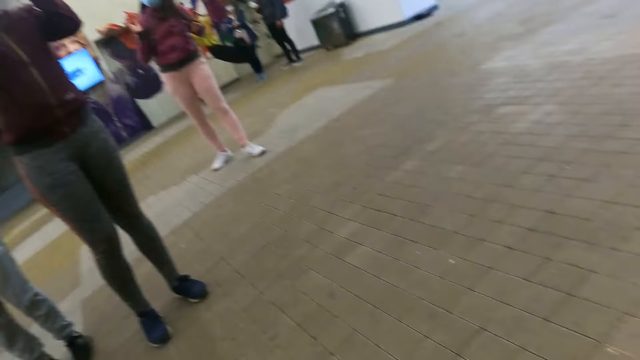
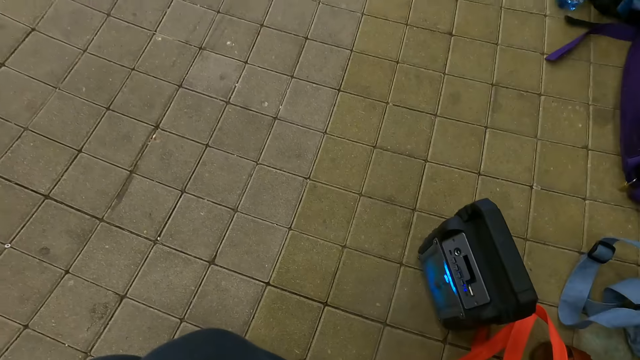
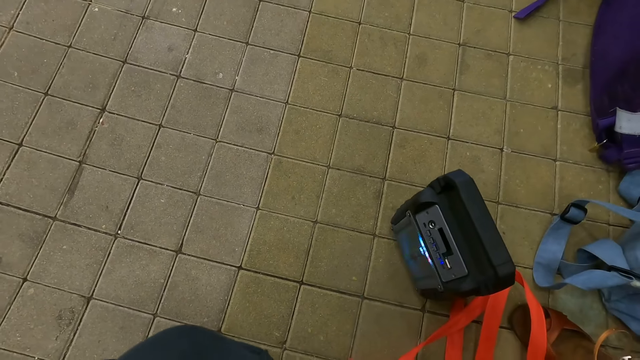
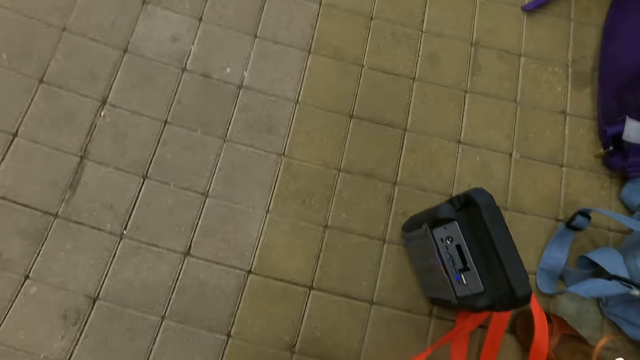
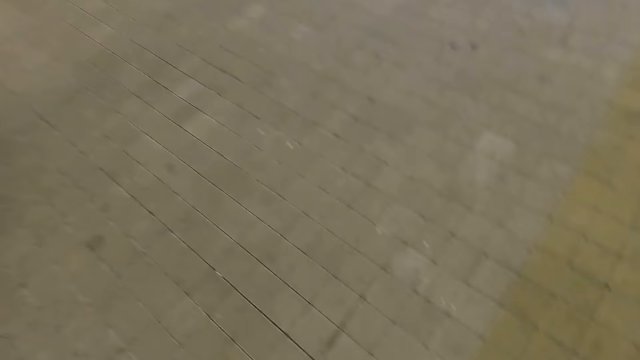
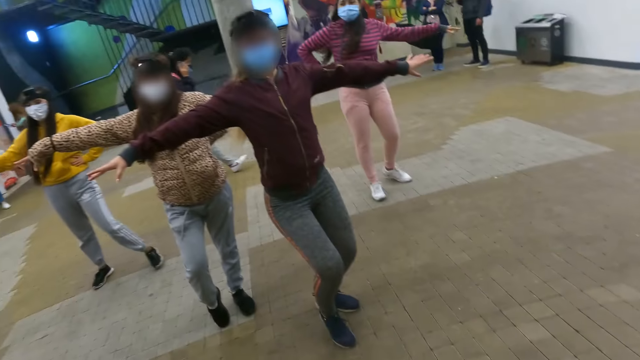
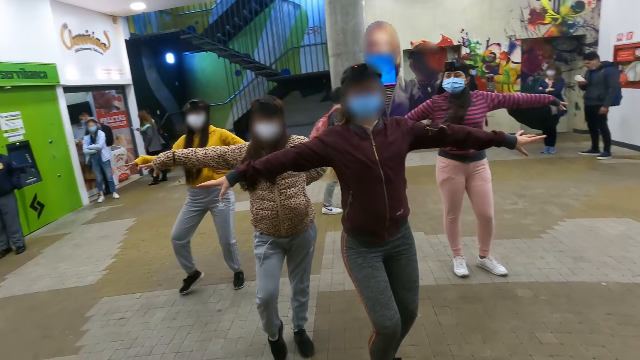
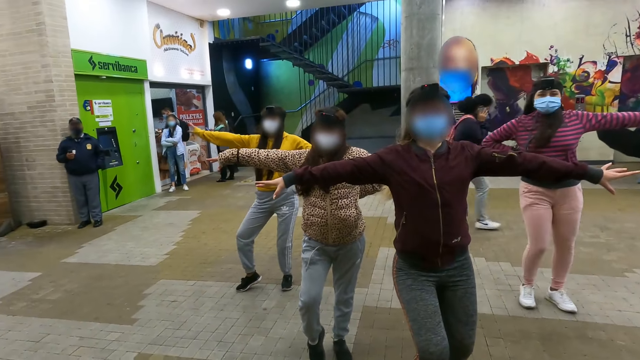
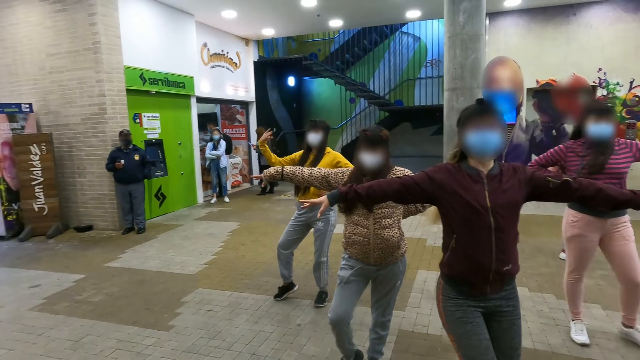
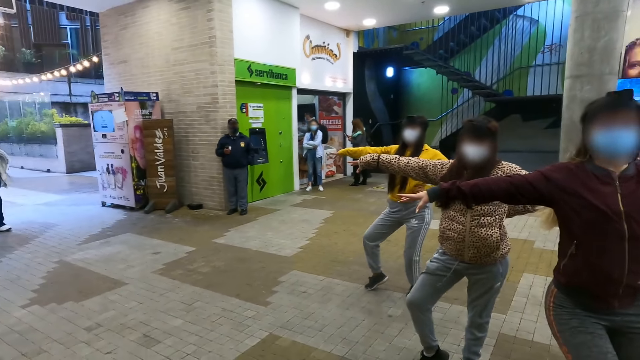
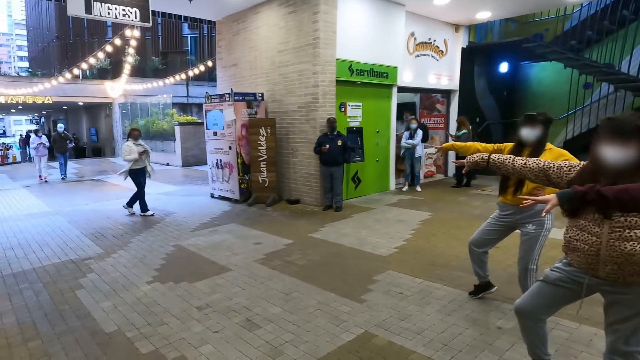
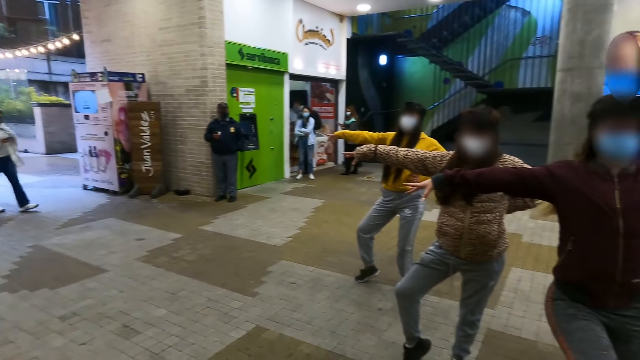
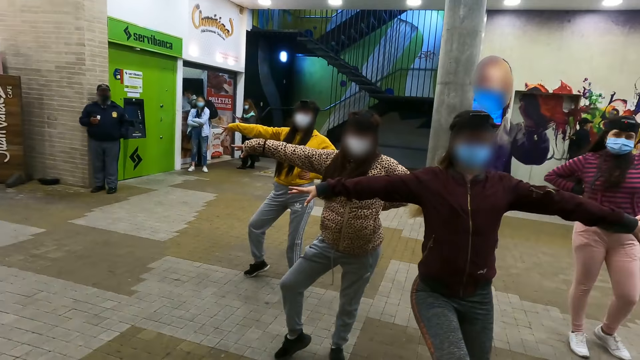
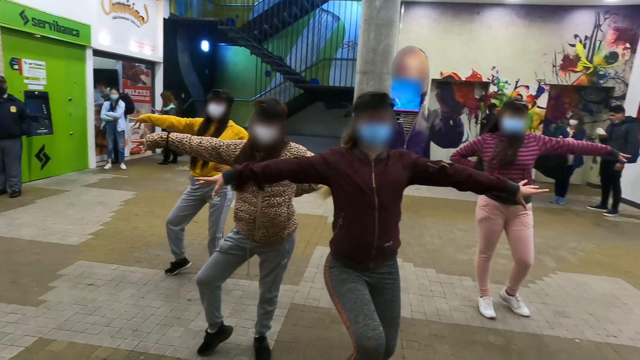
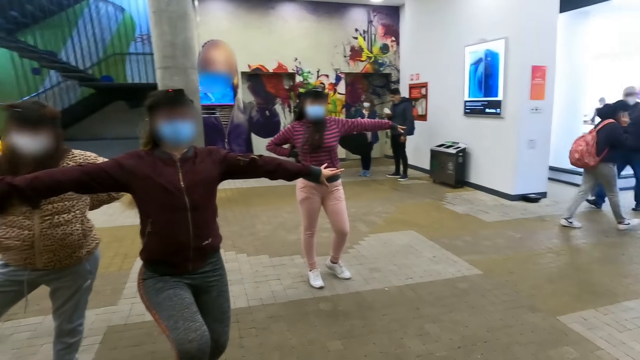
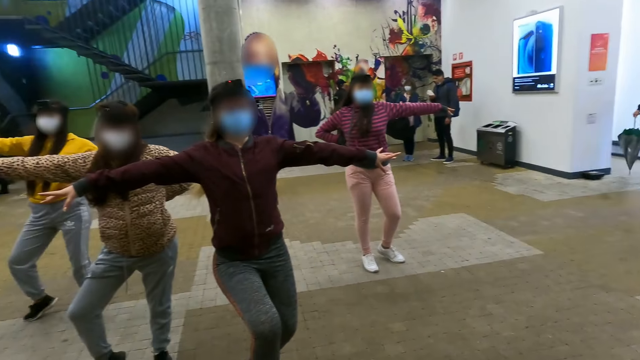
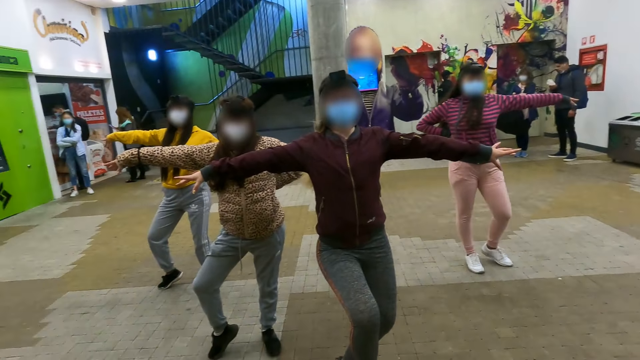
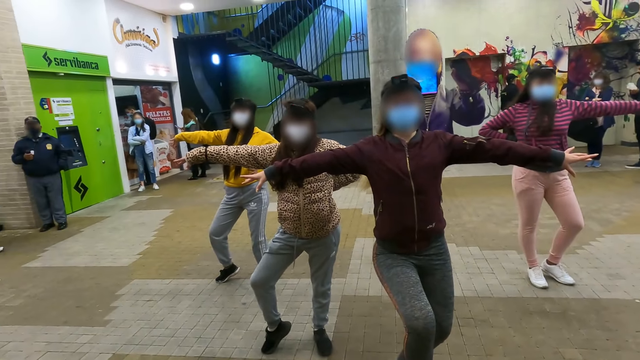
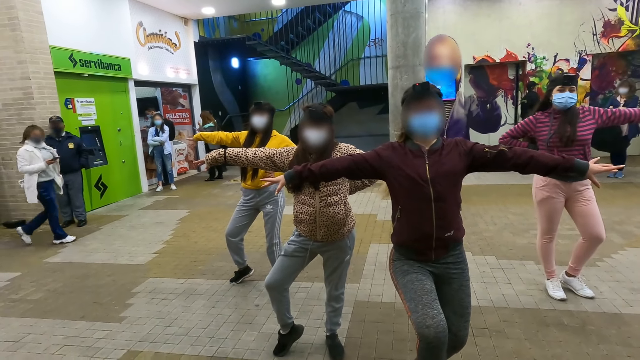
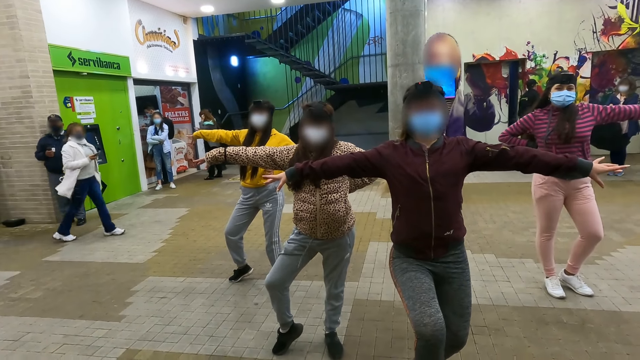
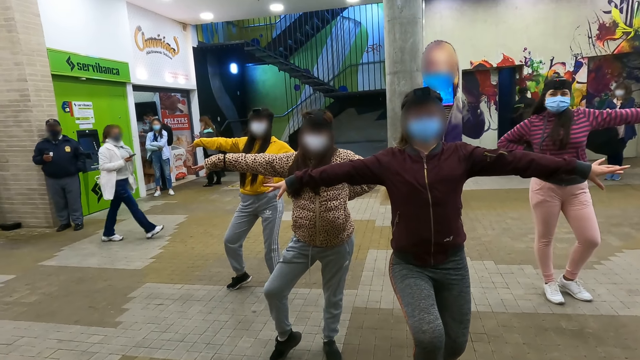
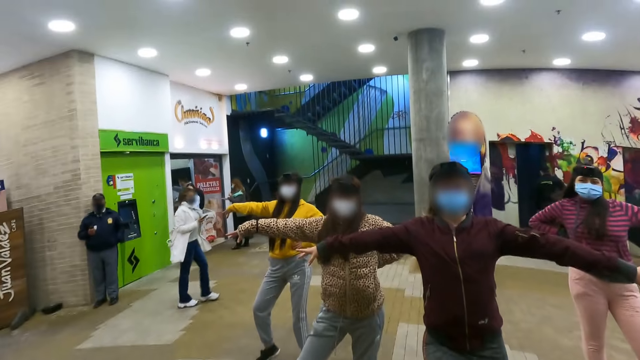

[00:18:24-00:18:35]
The camera wearer looks forward. They walk around. They look right. They look forward. They look left. They look forward. They look right. They look forward.

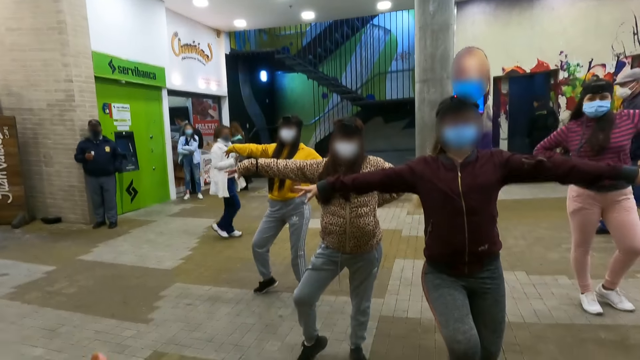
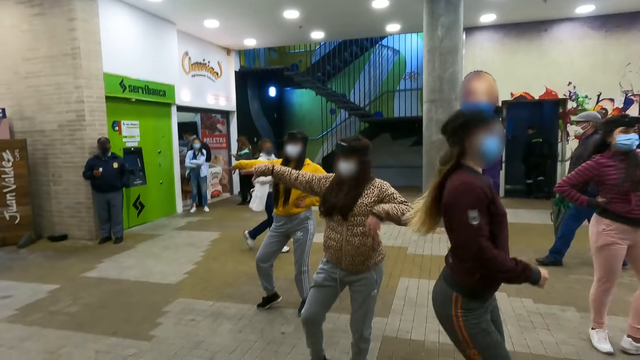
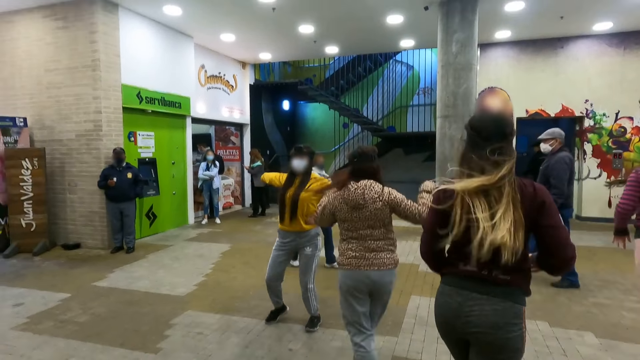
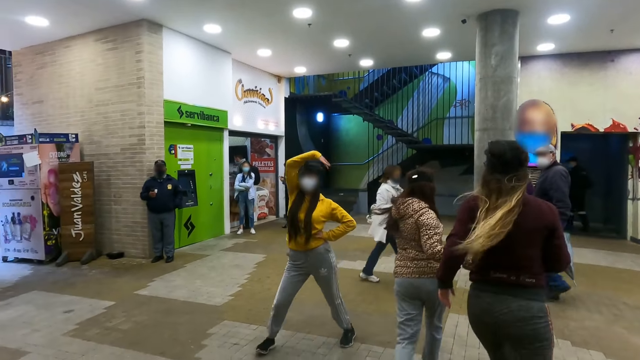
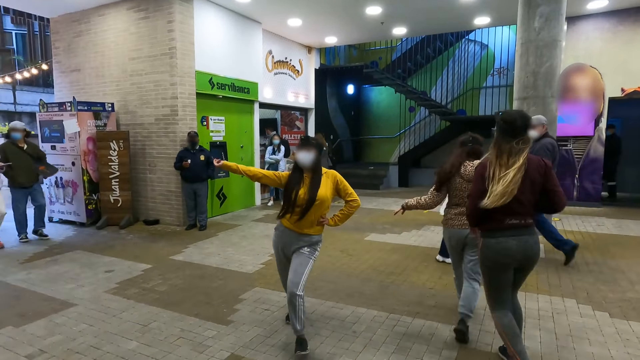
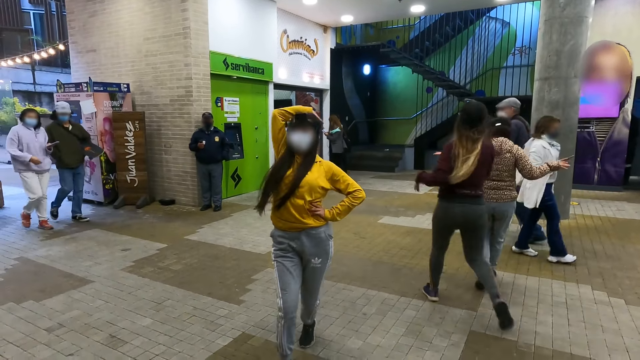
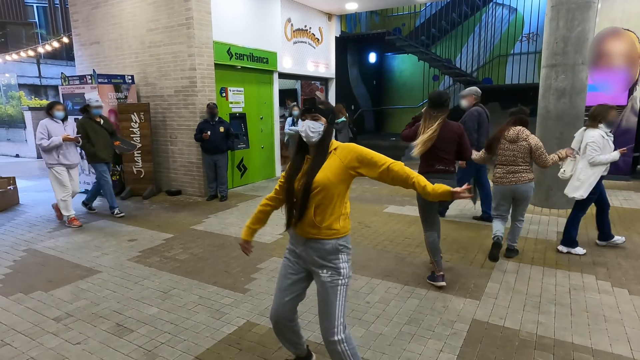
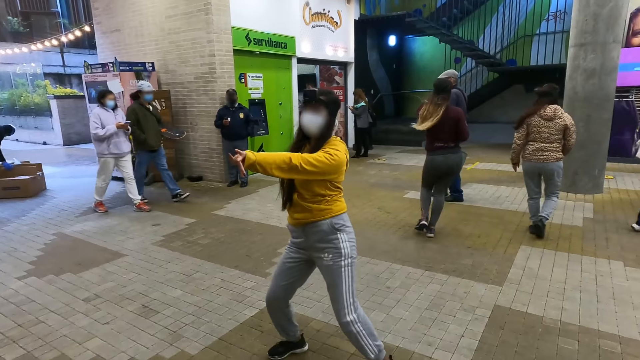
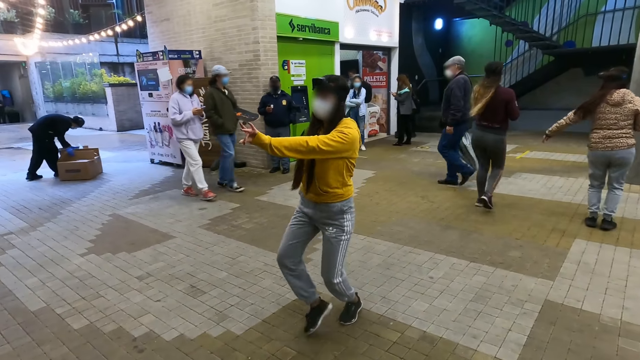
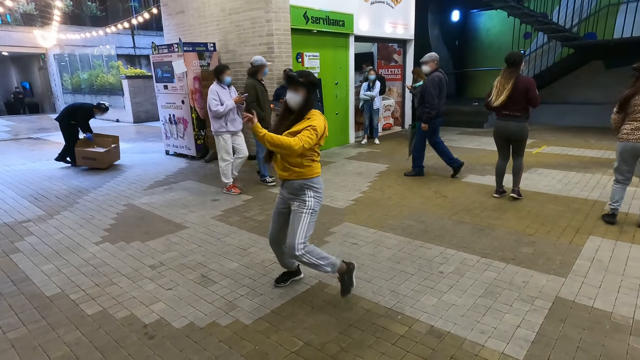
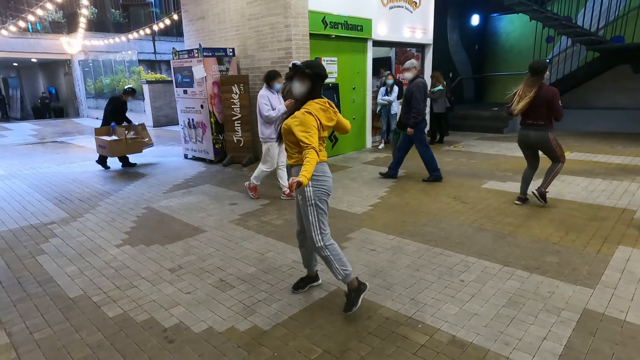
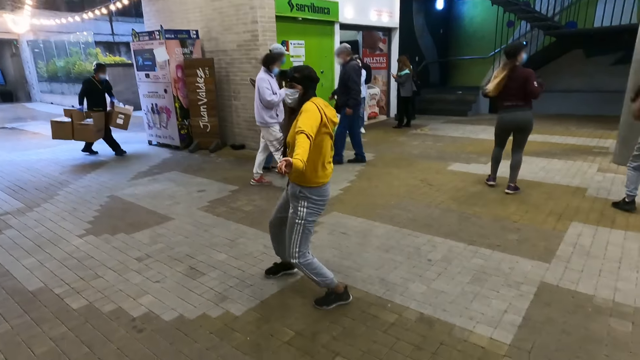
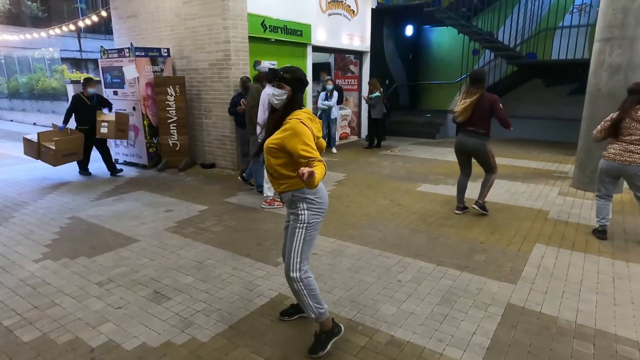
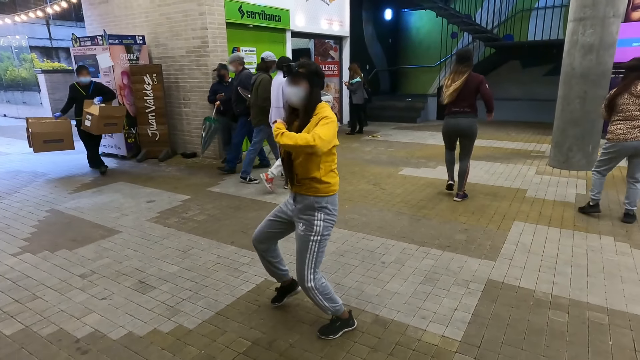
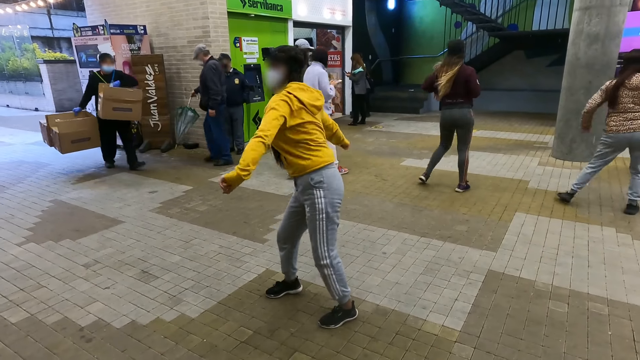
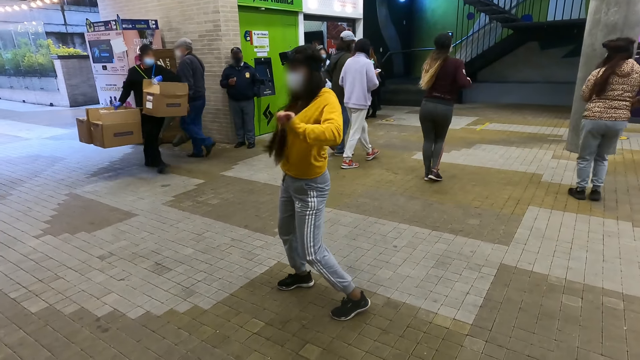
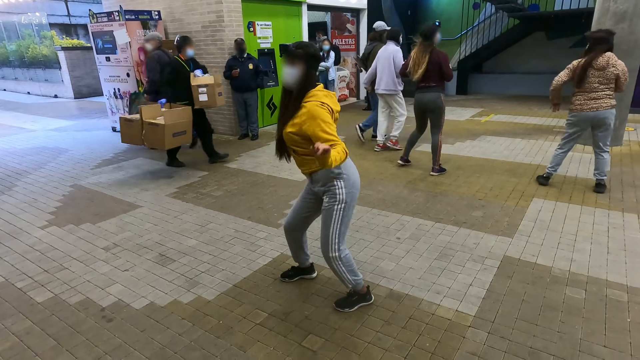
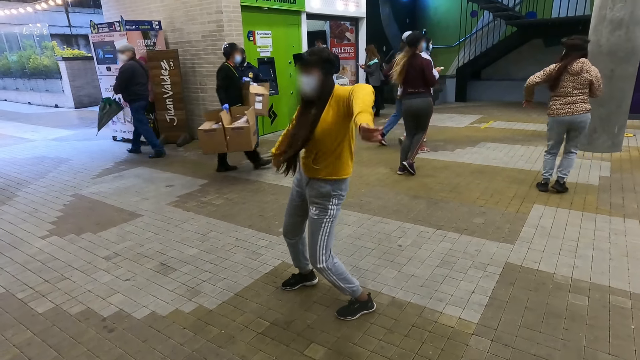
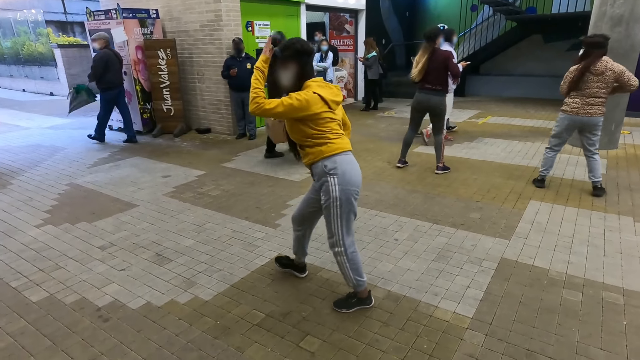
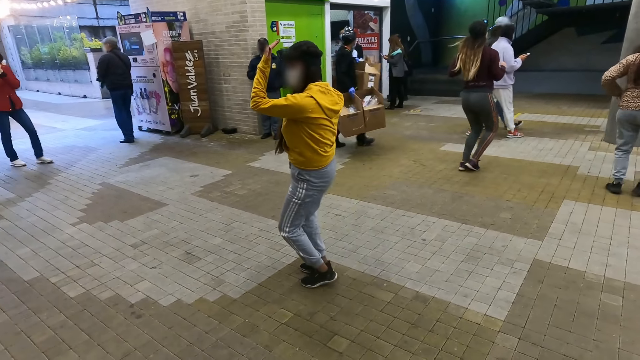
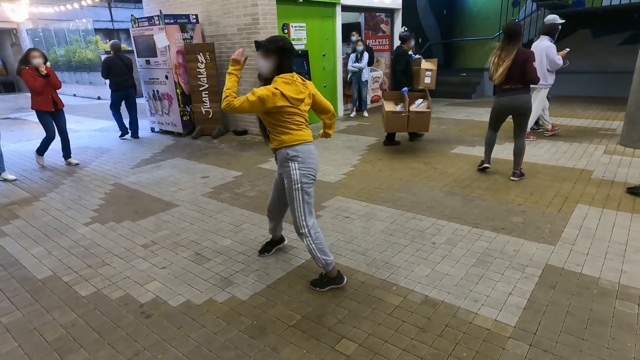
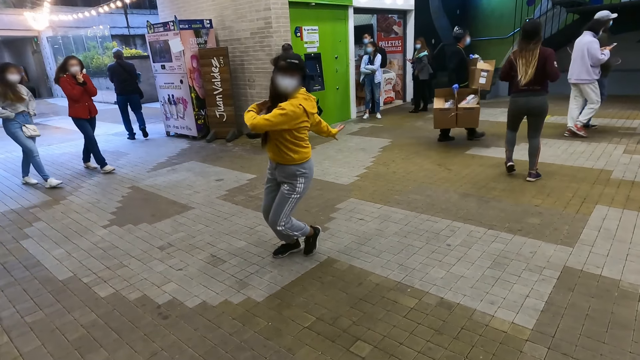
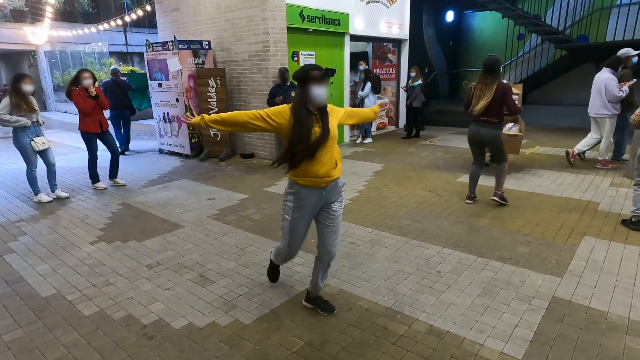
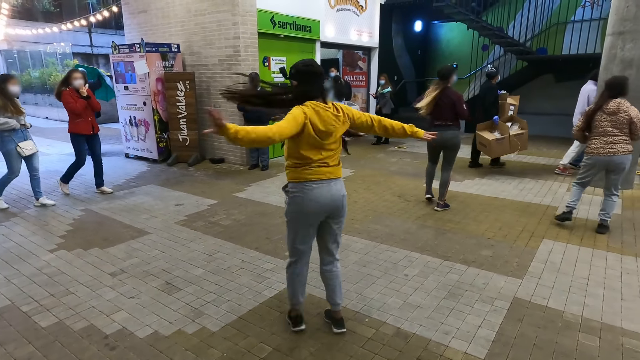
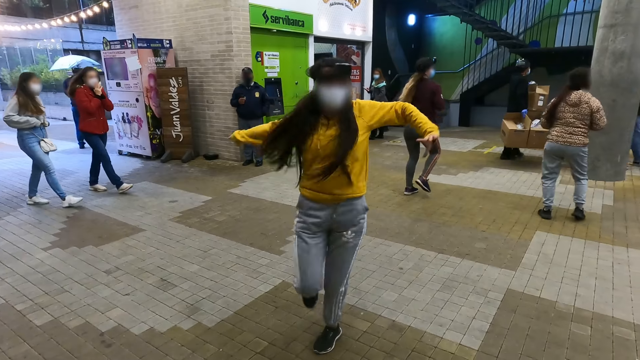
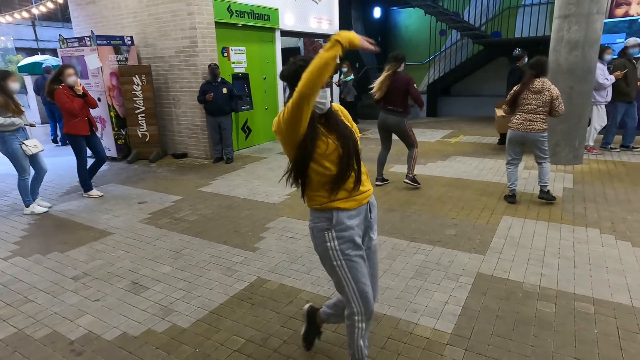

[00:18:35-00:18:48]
The camera wearer gestures. They look left. They look around.
